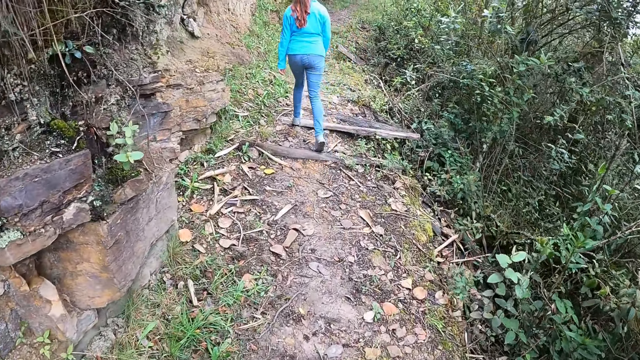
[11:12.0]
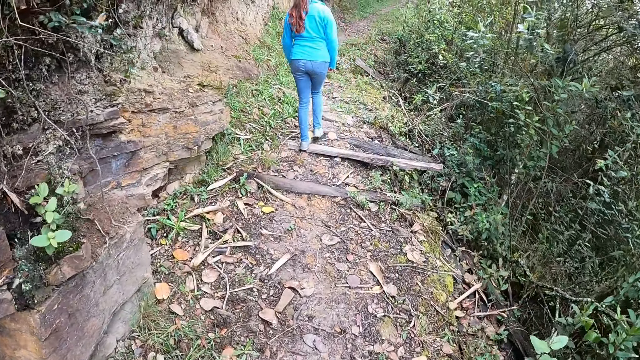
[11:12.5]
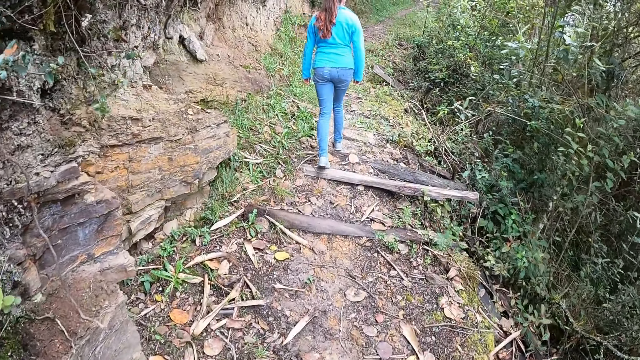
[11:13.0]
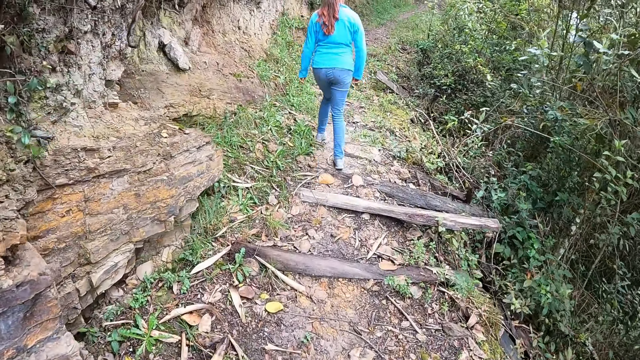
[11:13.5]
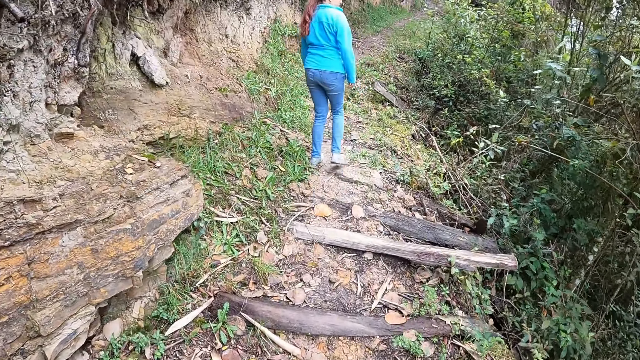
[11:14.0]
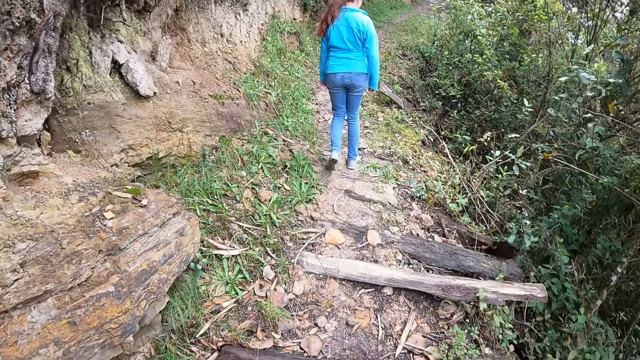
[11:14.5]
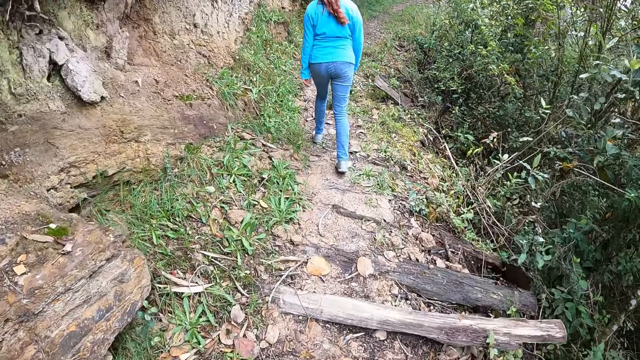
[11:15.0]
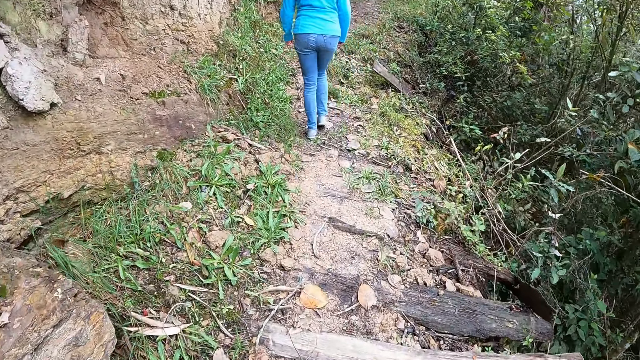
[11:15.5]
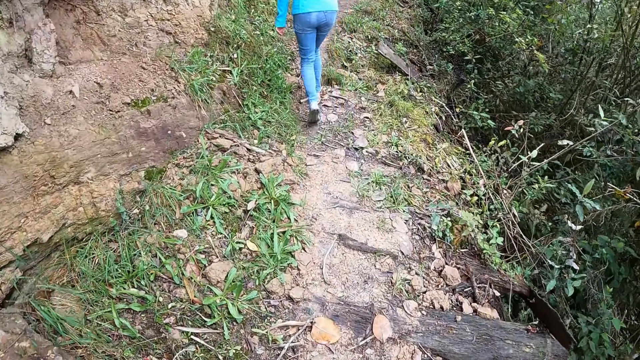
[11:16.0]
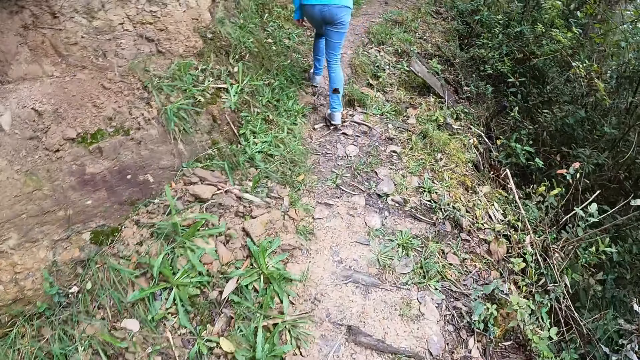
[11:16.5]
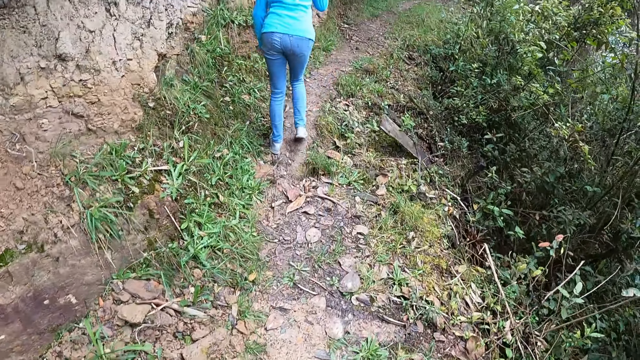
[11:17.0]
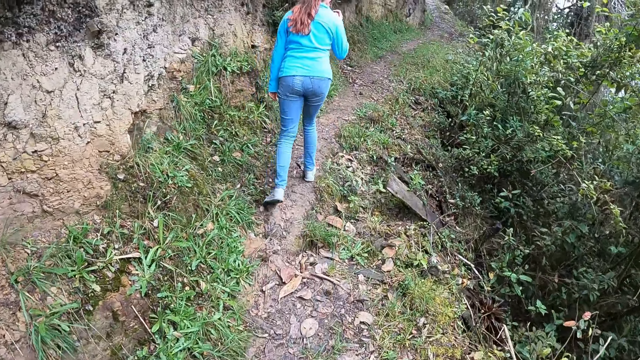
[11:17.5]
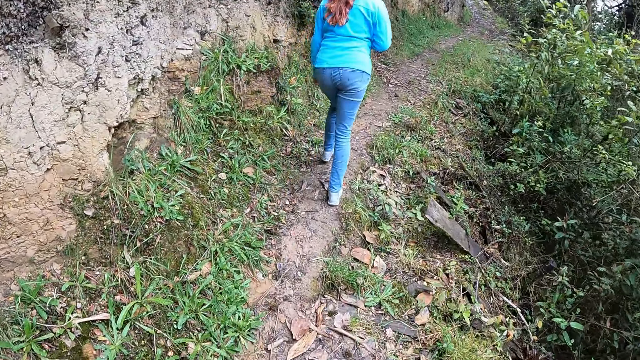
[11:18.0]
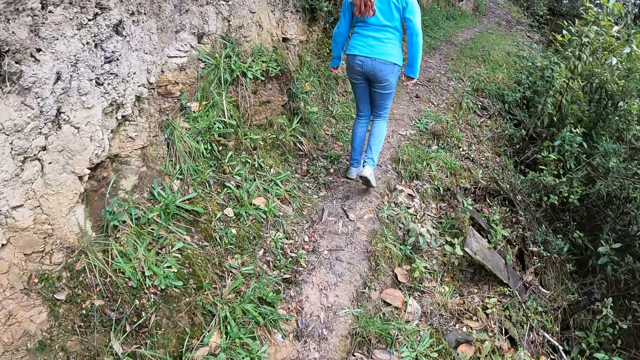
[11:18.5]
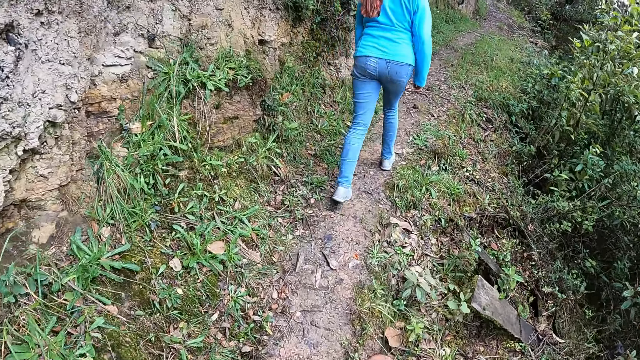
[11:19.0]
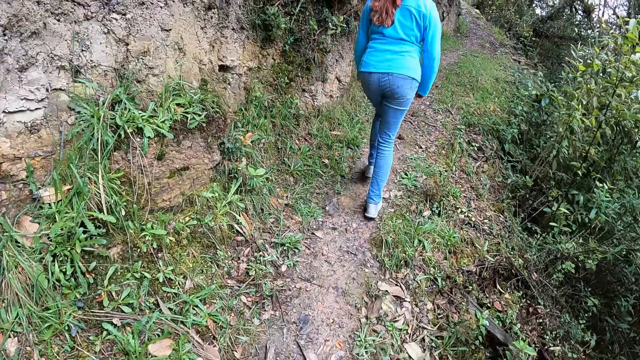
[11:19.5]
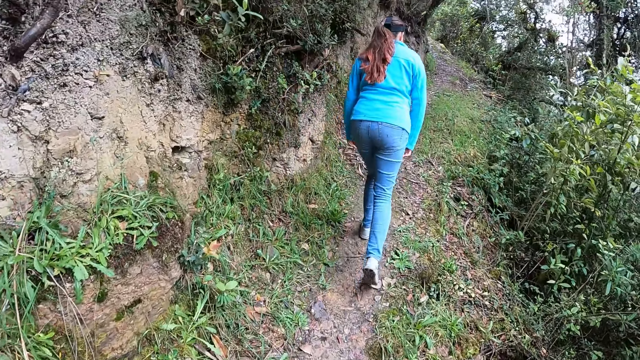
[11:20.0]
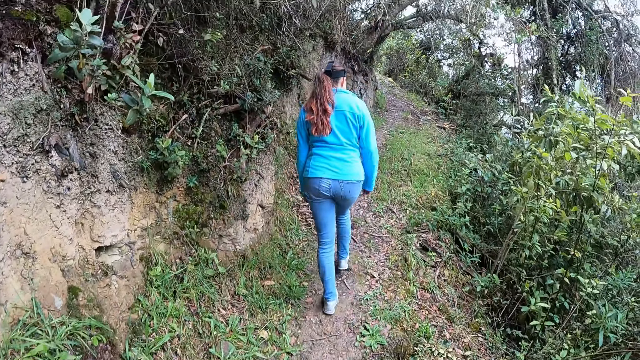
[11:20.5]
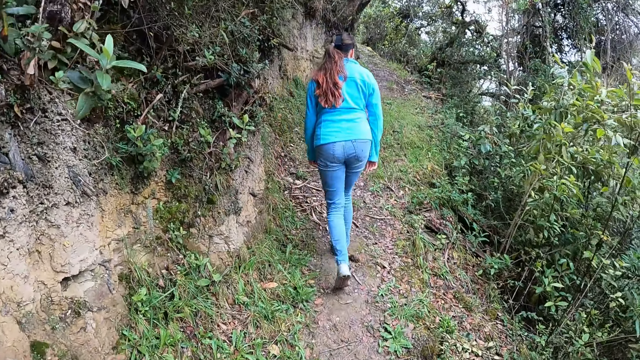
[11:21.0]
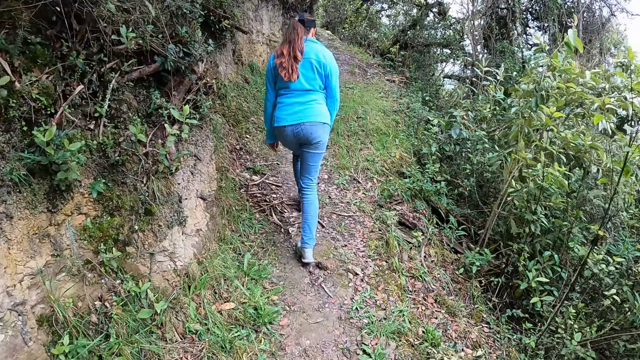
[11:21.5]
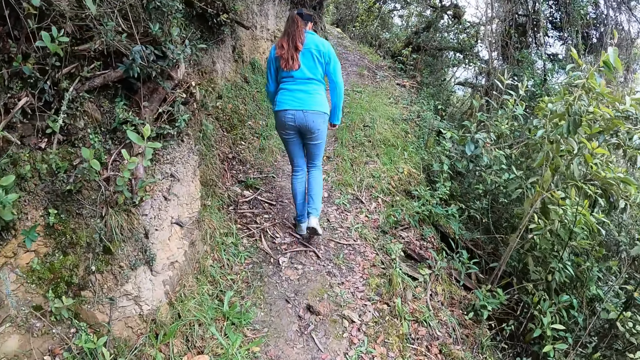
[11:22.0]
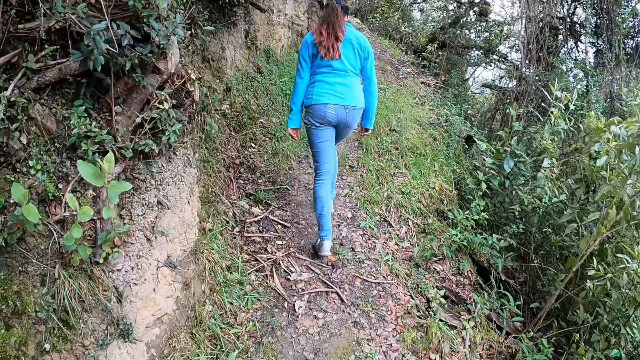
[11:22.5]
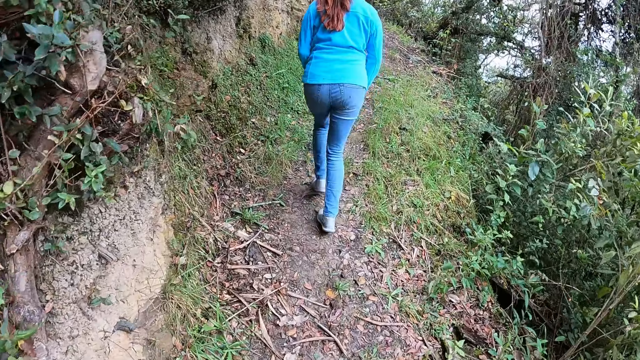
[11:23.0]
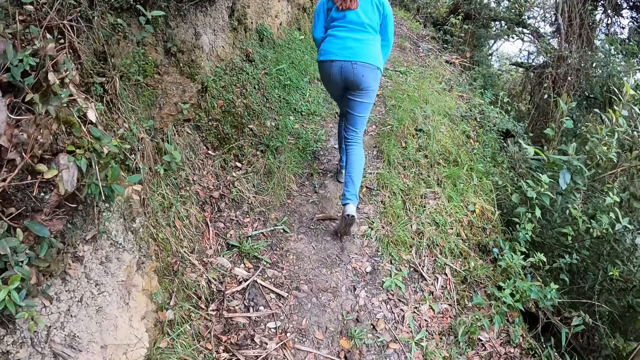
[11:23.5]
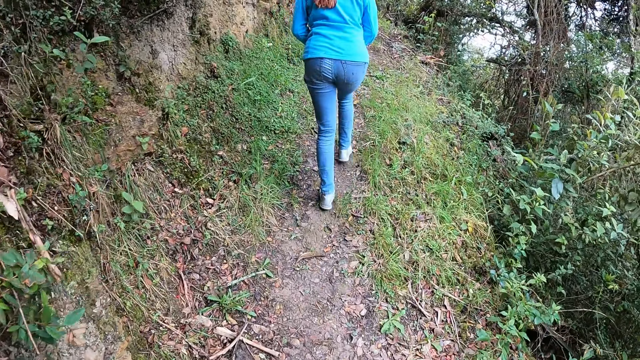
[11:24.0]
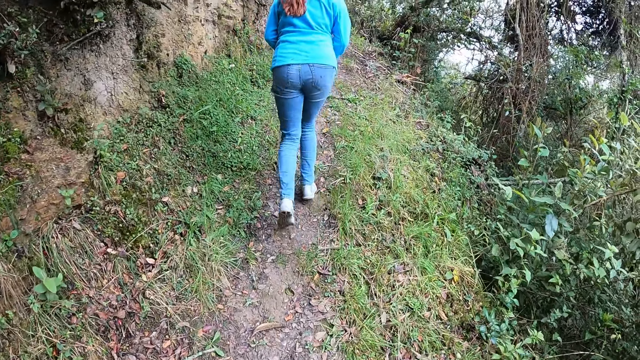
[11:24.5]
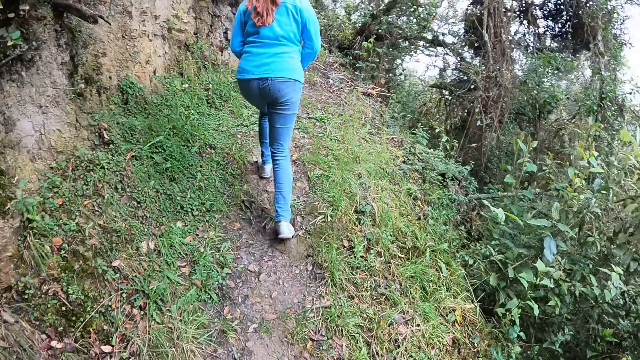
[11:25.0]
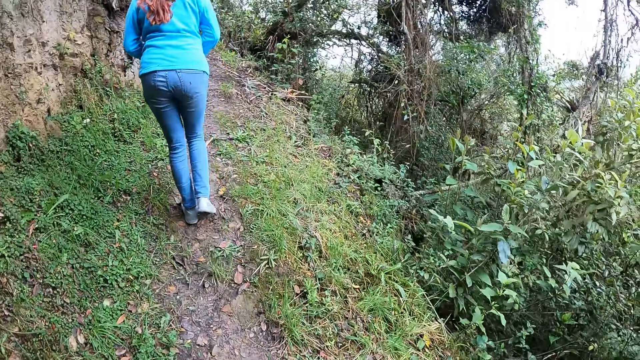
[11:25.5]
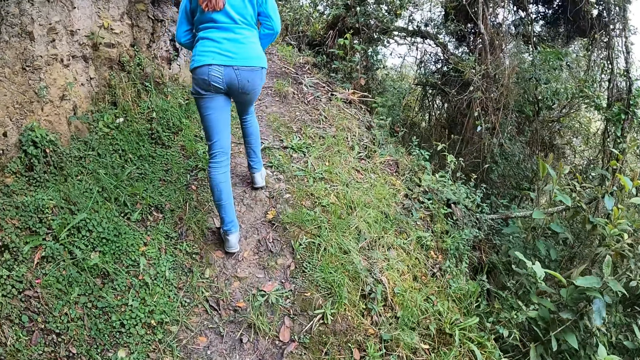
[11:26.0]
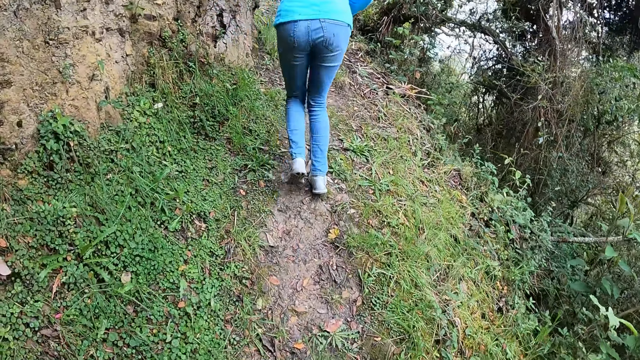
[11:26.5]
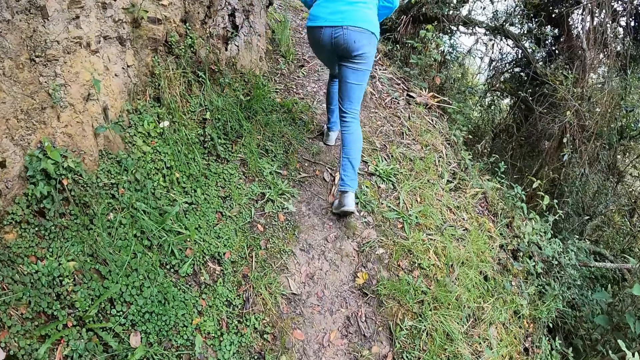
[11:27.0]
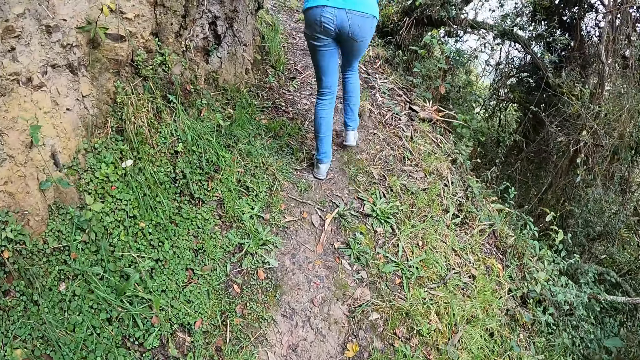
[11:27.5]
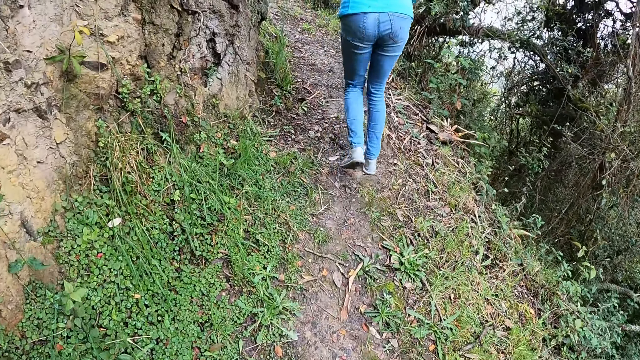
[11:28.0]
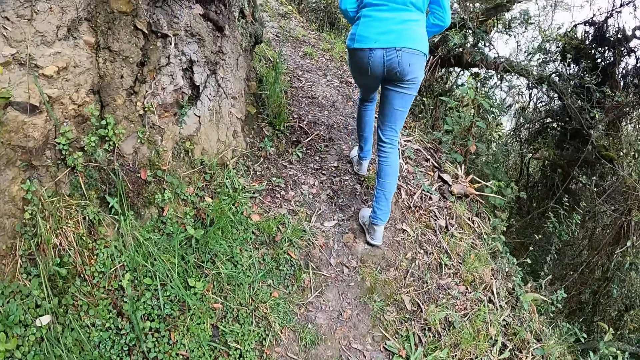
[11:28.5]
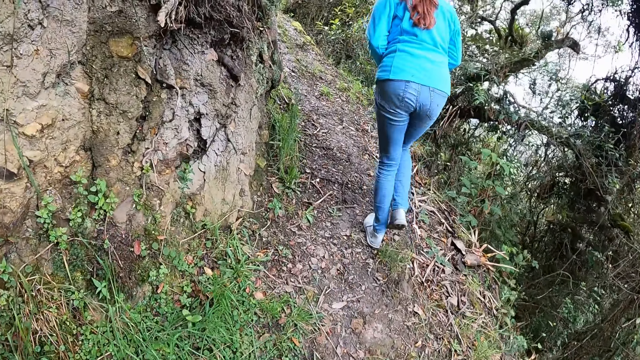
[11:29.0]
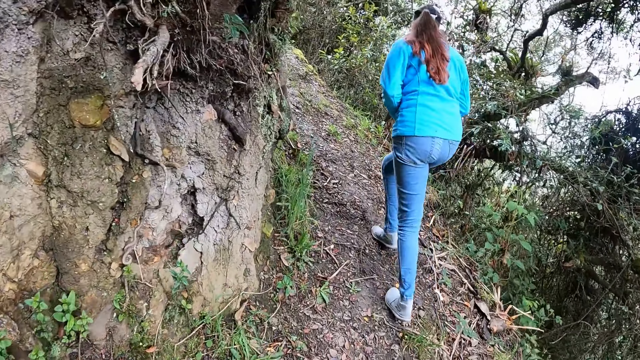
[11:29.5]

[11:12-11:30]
The camera wearer walks uphill. A woman walks uphill.

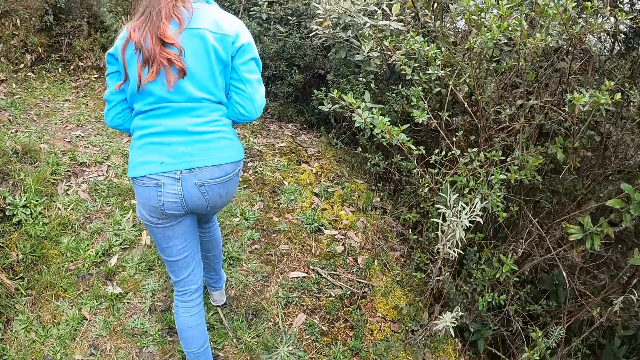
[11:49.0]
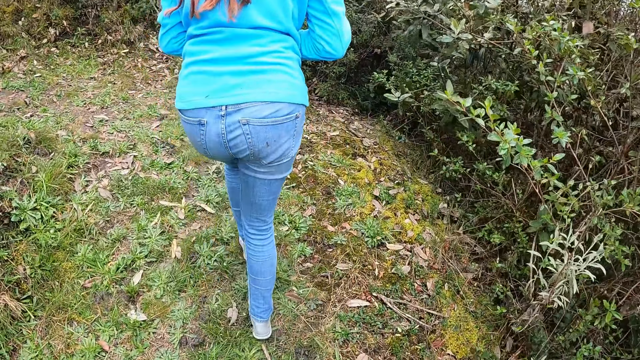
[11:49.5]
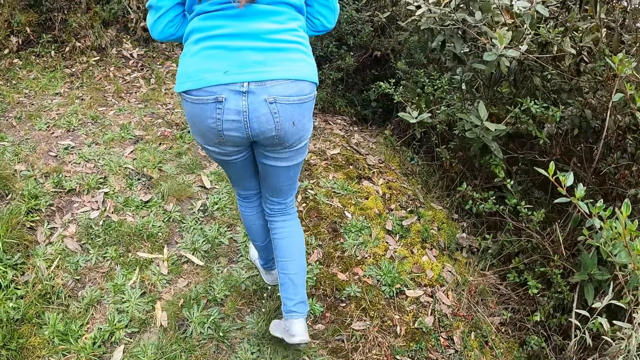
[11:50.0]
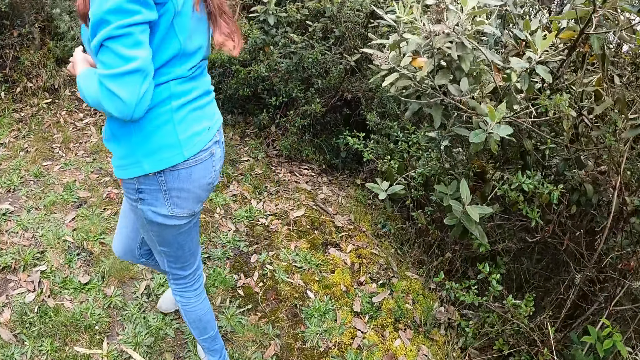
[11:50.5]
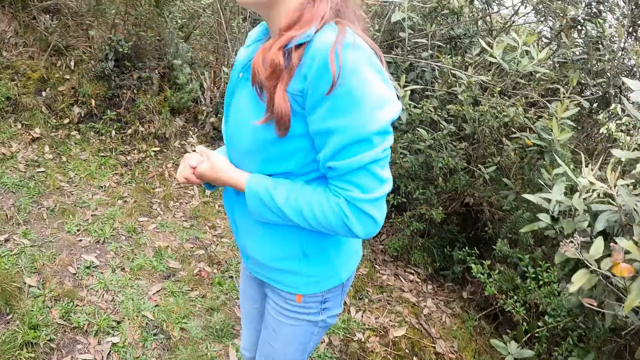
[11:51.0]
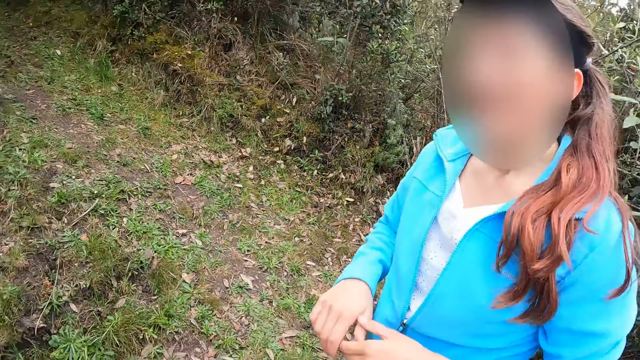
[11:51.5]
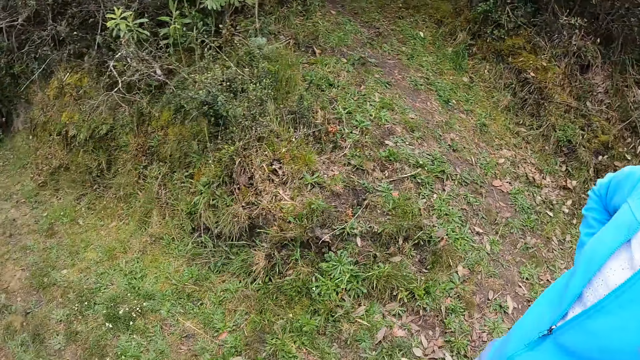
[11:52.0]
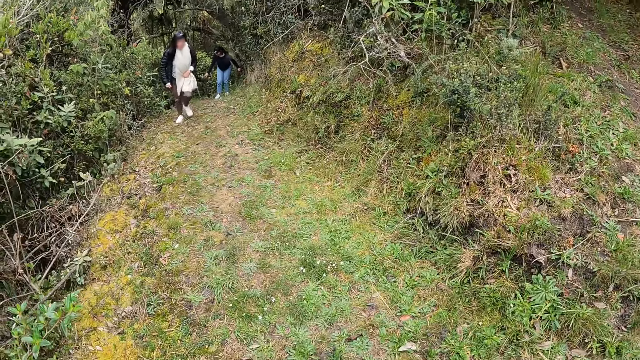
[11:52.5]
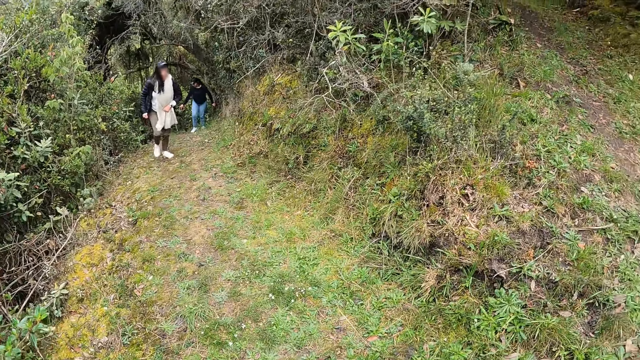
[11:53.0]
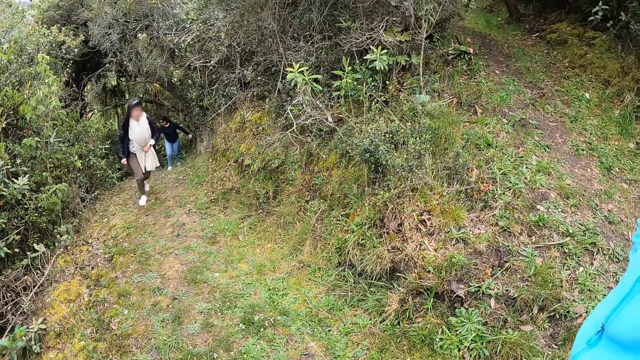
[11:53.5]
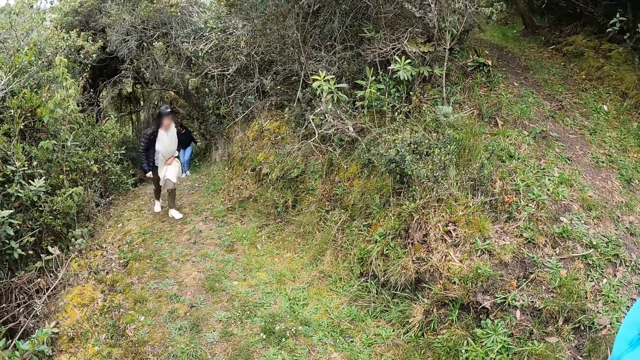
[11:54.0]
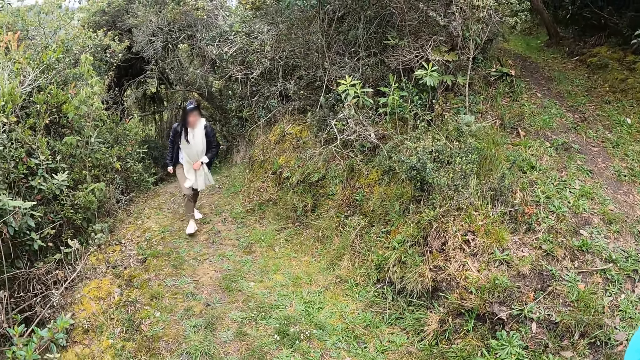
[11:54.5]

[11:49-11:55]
A woman converses with the camera wearer. The camera wearer looks around. They look back at another woman and a third woman. The two women walk towards a person. The second woman walks uphill.
